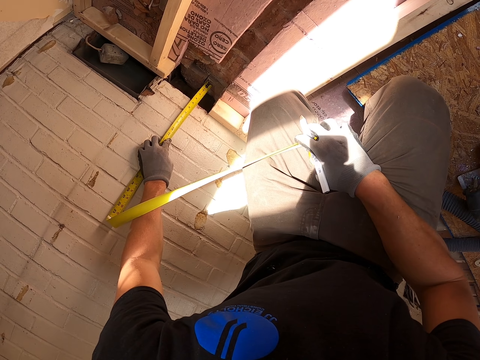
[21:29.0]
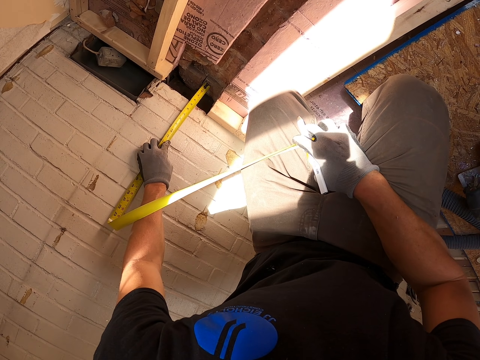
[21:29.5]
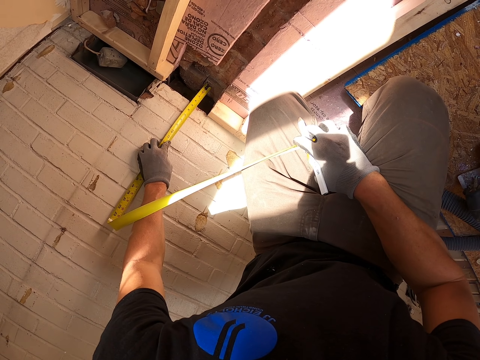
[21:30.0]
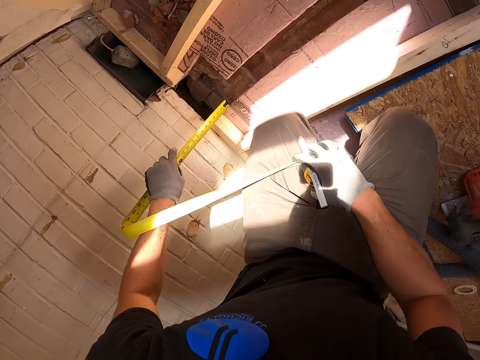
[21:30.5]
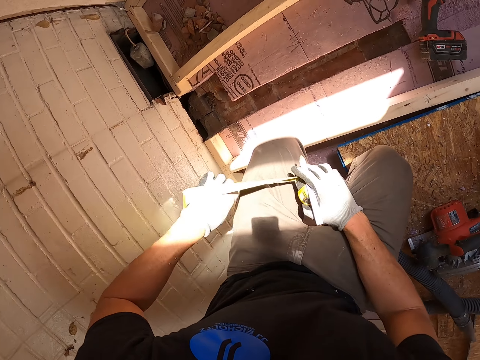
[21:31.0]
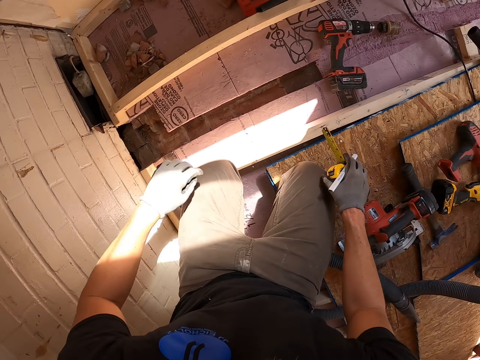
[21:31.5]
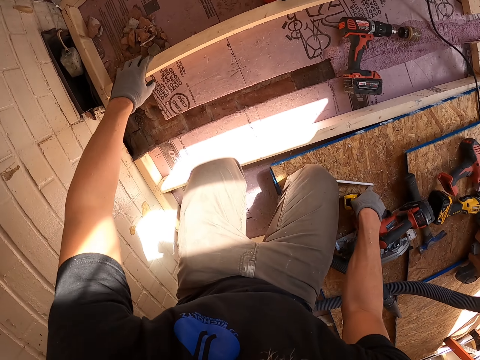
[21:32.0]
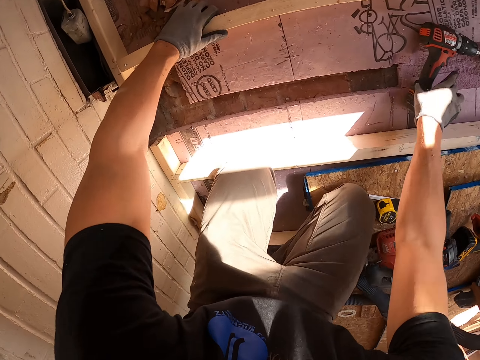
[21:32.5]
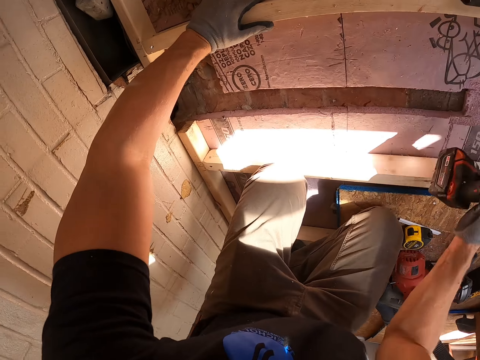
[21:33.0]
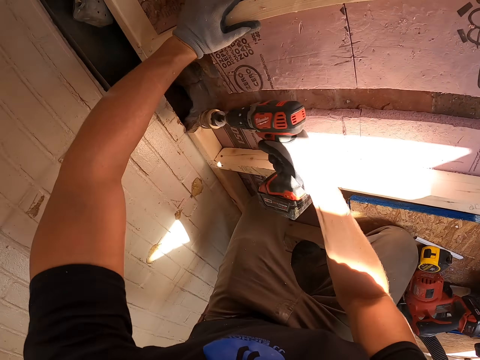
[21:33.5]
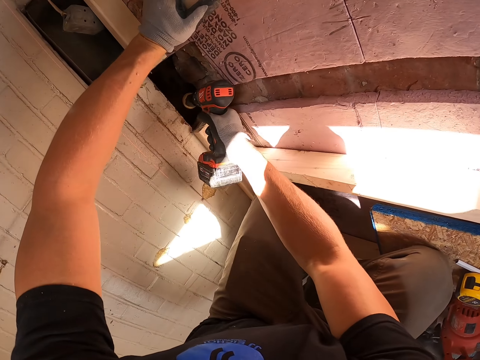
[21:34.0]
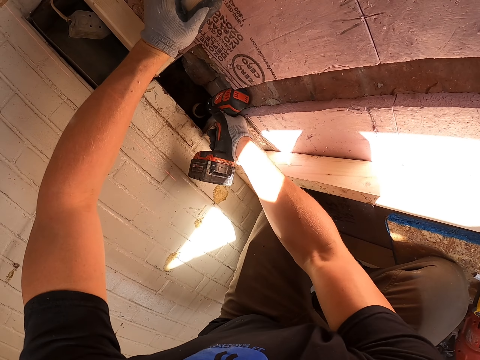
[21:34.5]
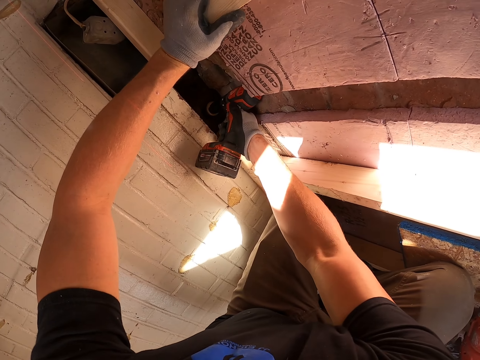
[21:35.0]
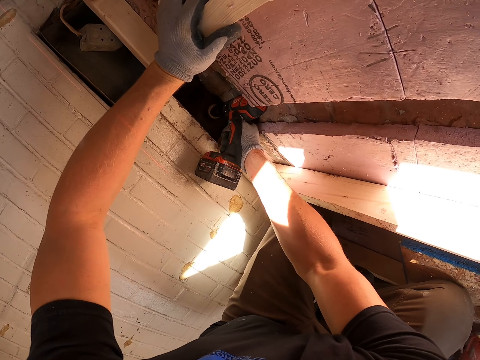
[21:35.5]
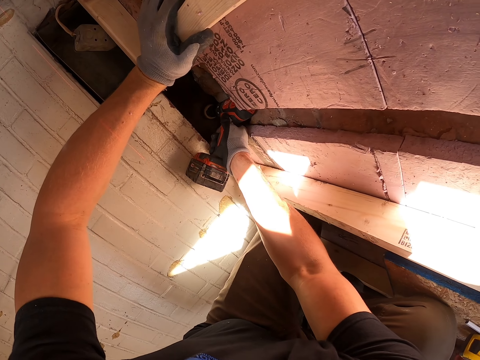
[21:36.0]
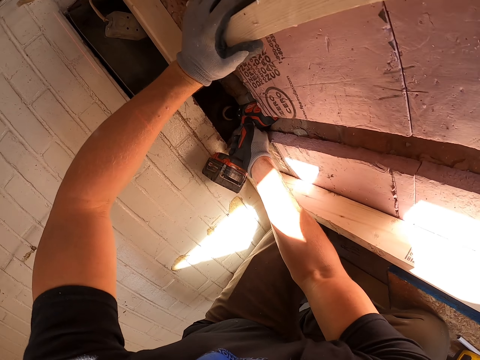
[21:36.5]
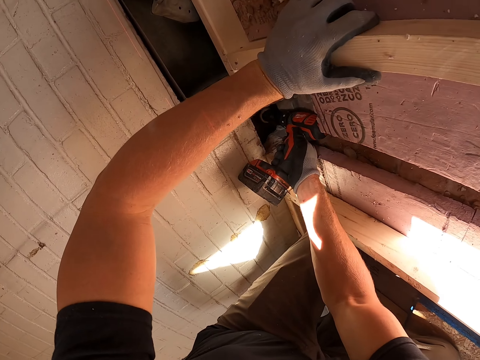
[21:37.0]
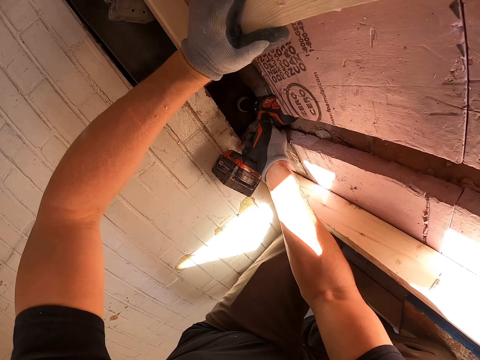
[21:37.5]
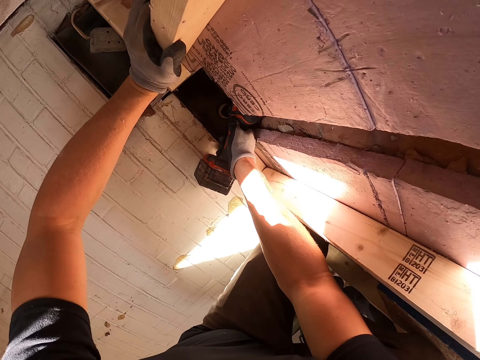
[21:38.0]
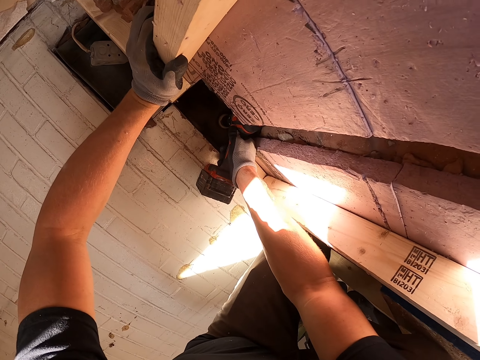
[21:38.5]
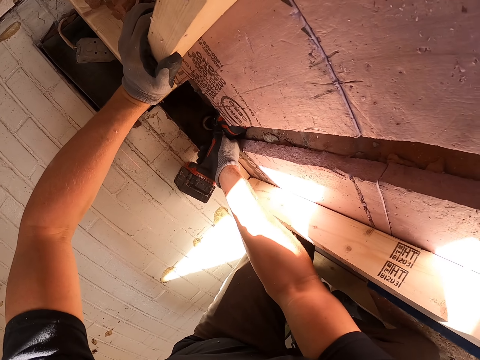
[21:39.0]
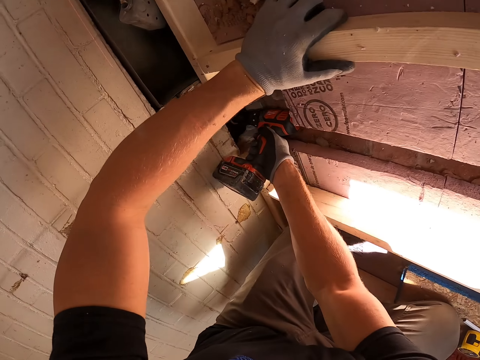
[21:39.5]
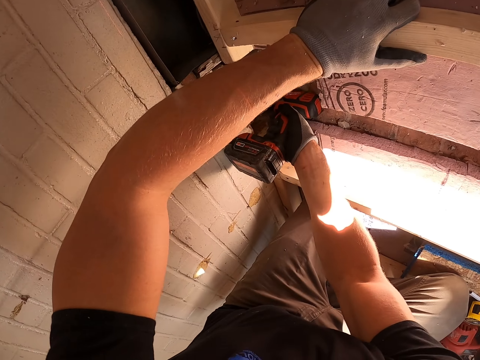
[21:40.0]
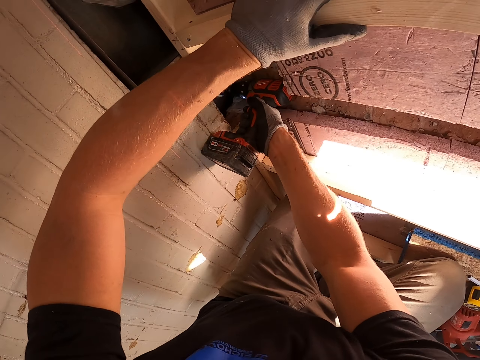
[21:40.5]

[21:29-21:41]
The camera wearer puts down the tape measure. They pick up the drill machine. They drill the floor. They drill the wall.

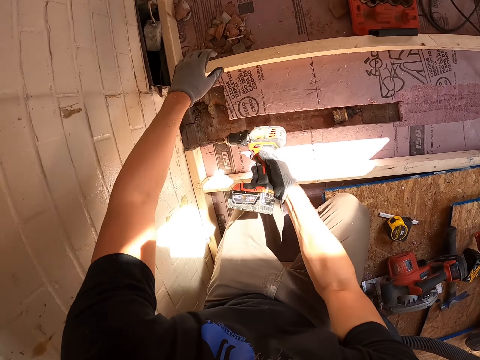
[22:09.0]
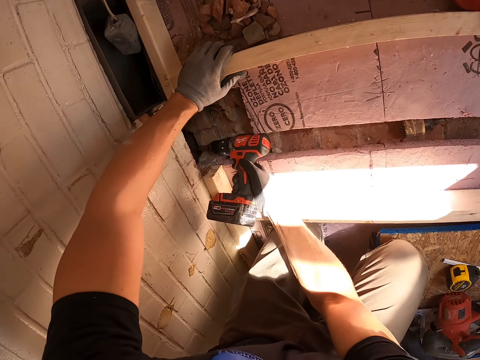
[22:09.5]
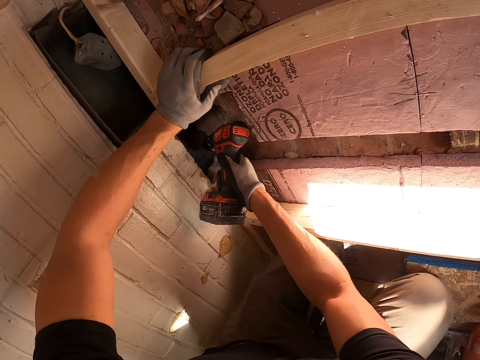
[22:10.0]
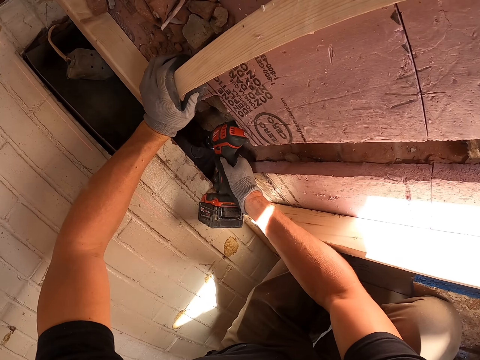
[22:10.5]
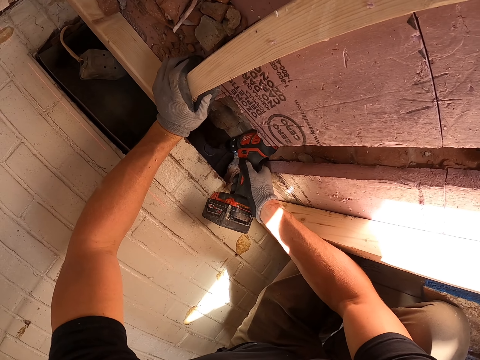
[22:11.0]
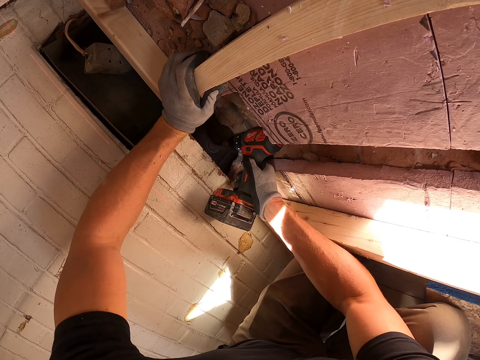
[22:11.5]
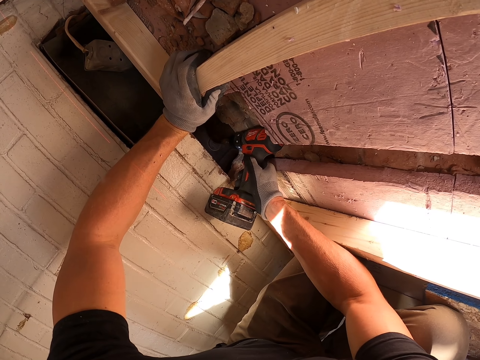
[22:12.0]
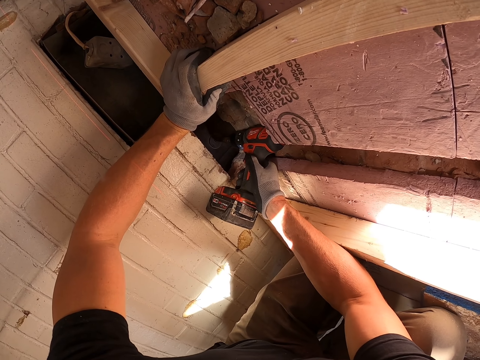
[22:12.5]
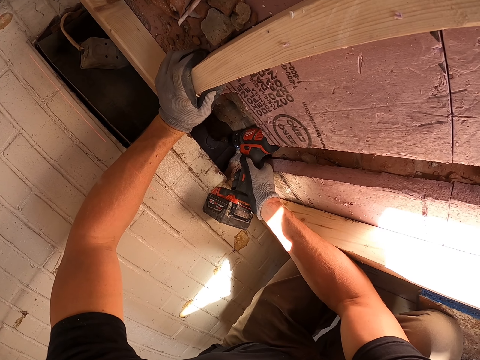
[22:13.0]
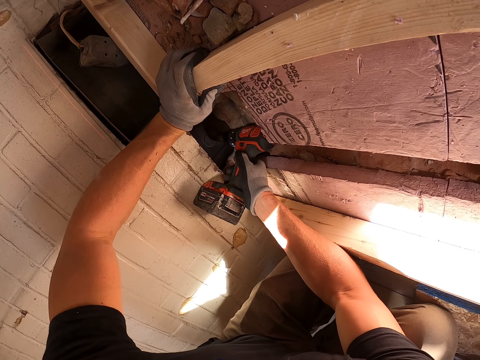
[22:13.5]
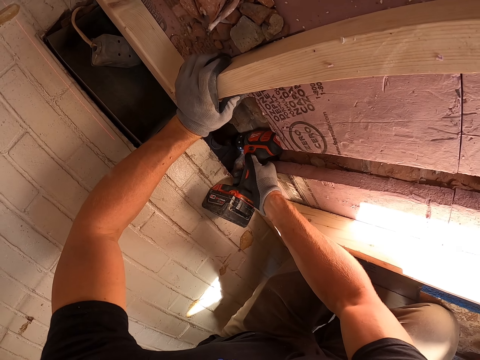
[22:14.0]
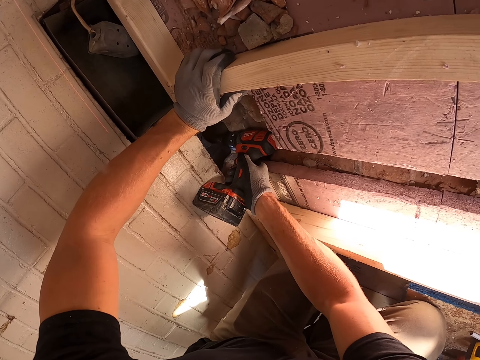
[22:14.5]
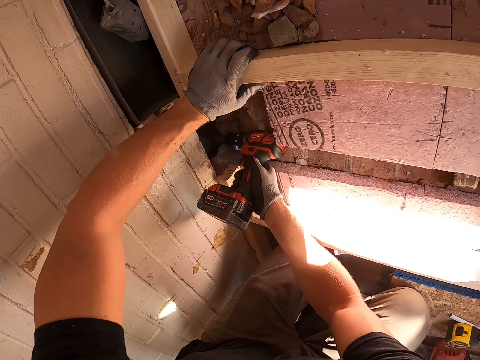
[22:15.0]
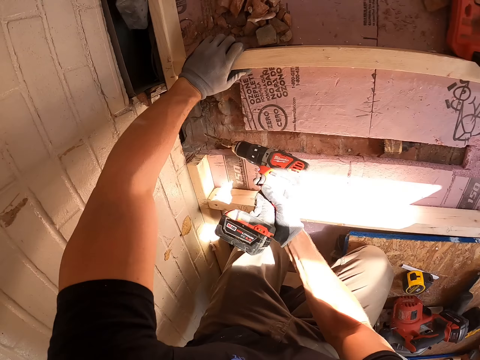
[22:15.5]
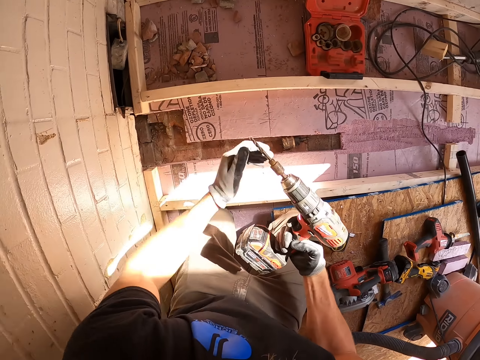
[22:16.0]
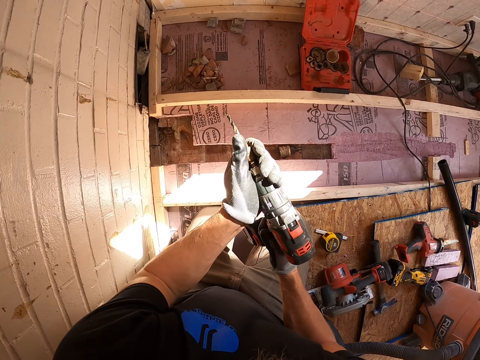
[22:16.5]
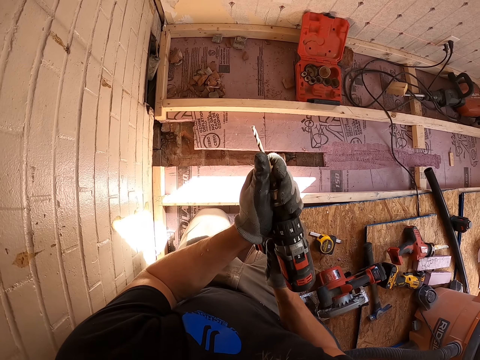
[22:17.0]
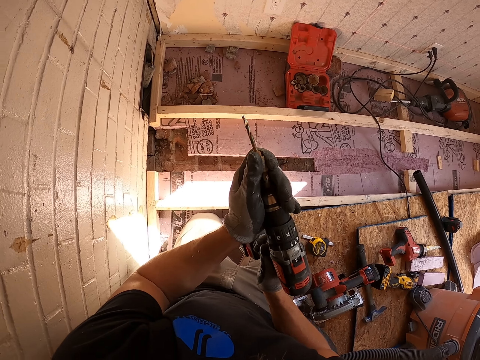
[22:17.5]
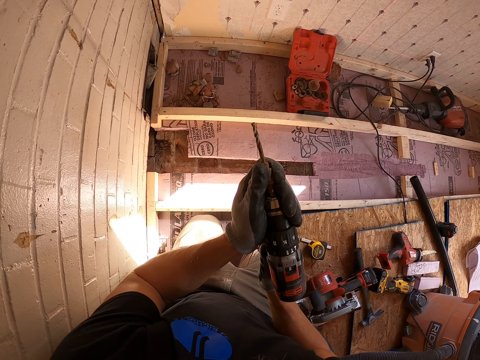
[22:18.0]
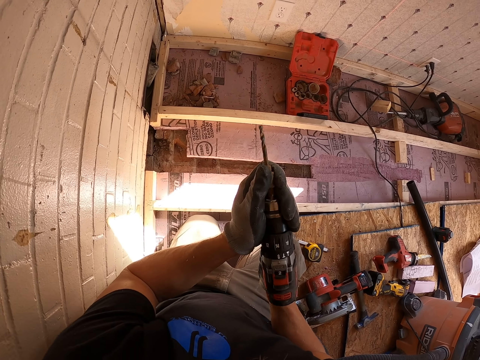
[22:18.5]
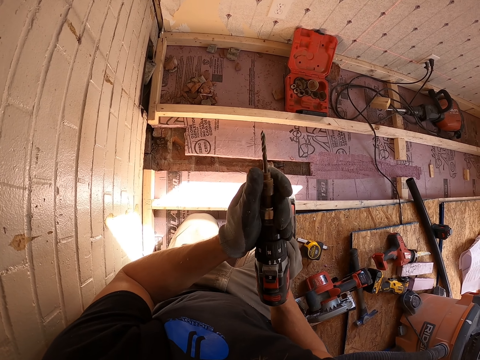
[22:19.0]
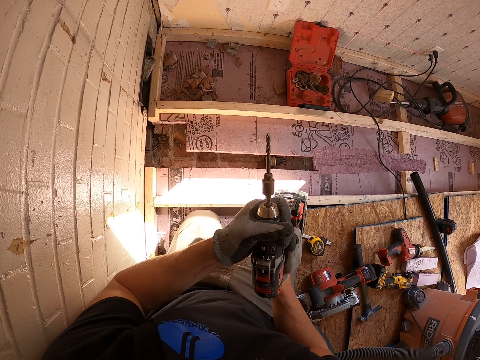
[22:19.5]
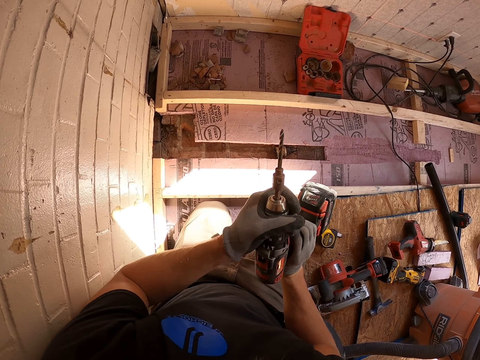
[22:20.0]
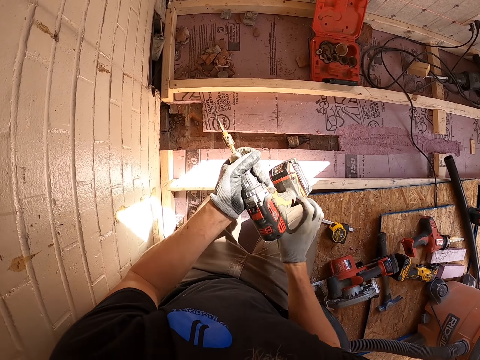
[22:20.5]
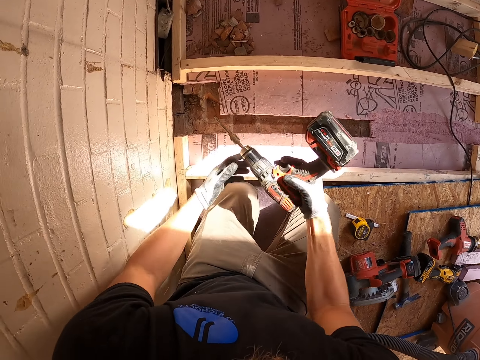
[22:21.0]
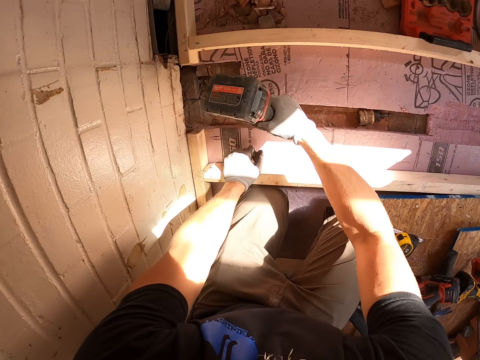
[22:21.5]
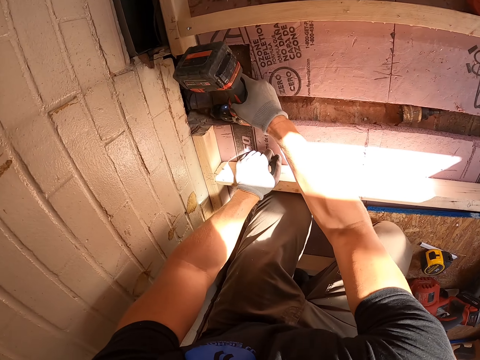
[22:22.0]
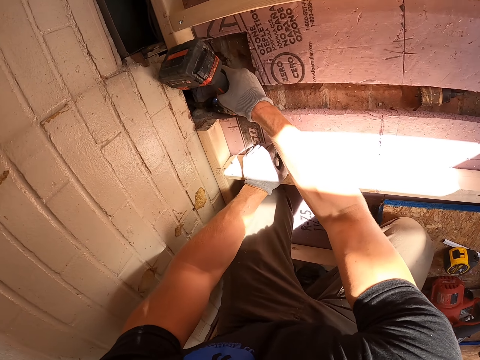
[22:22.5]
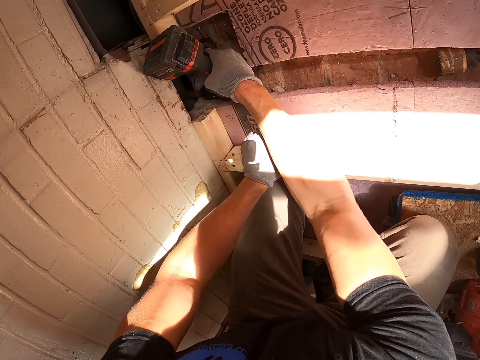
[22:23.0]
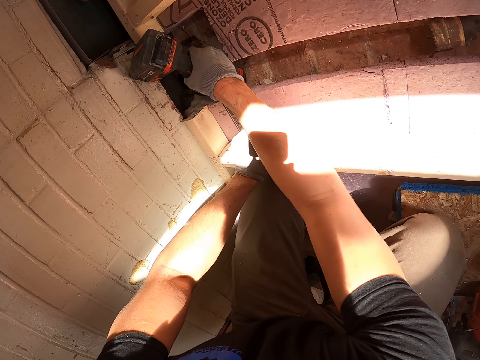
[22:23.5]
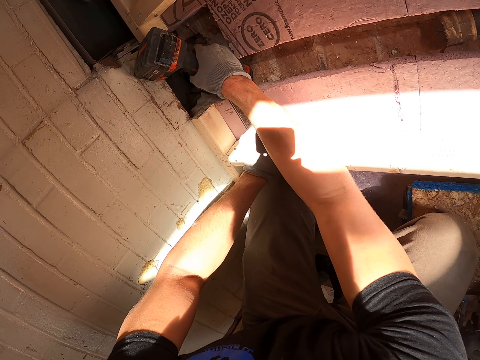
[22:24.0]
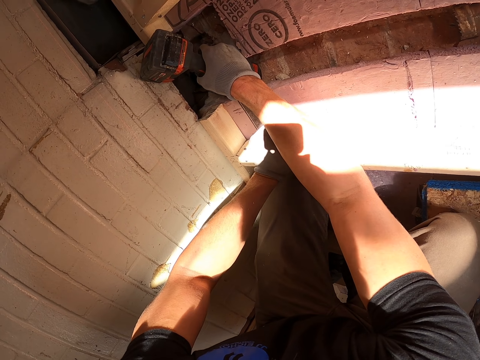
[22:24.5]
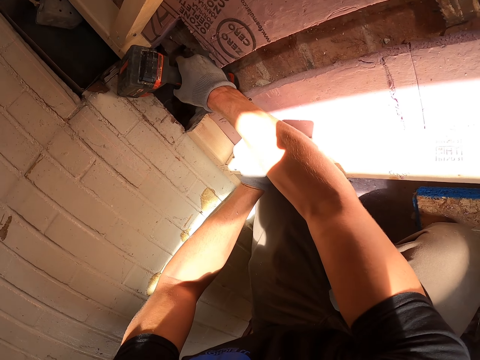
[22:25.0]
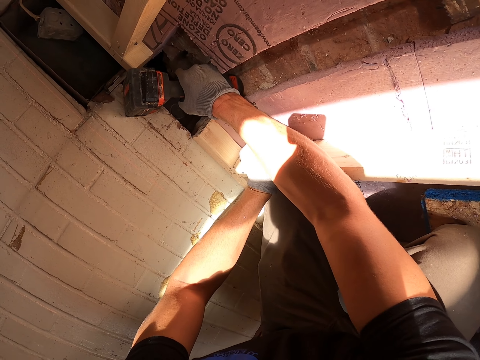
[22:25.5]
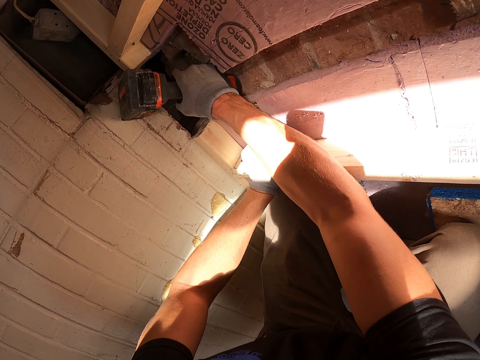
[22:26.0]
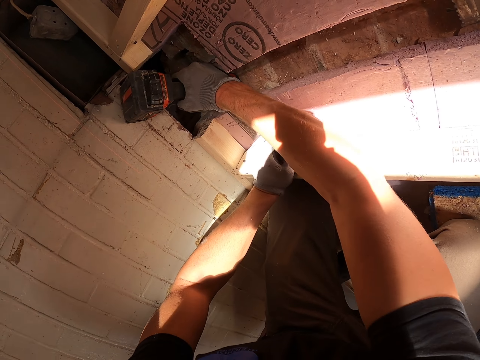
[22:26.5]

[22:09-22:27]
The camera wearer drills the wall. They drill the floor. They remove the drill bit. They fix the drill bit in the driller machine. They drill the floor. They drill the wall.
